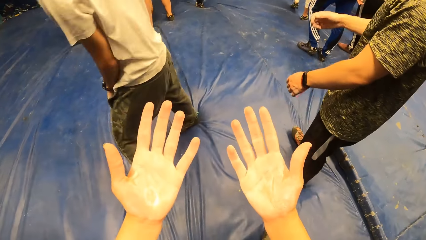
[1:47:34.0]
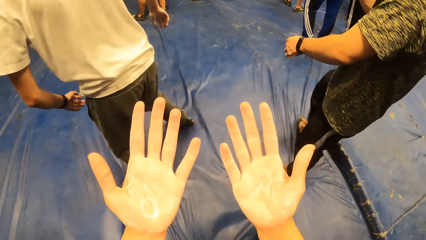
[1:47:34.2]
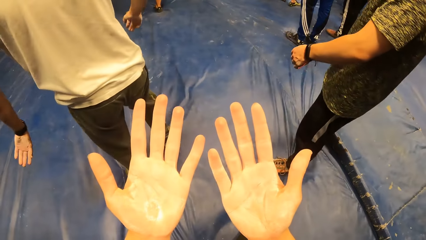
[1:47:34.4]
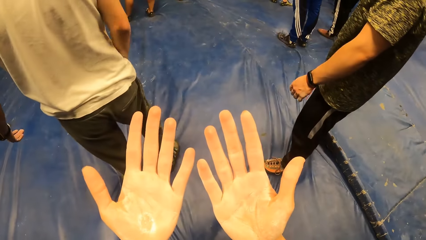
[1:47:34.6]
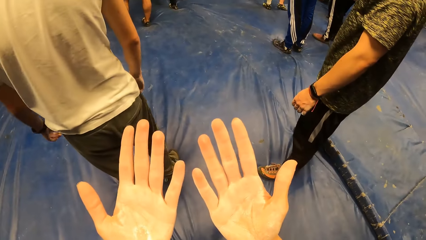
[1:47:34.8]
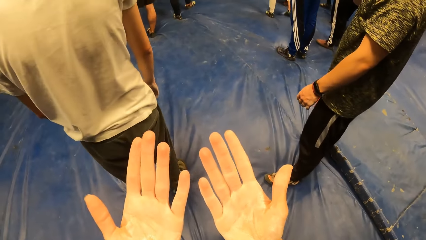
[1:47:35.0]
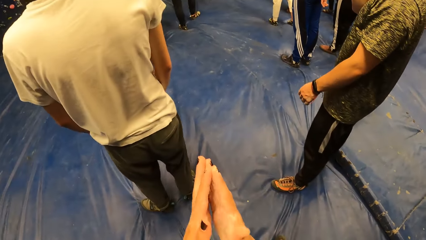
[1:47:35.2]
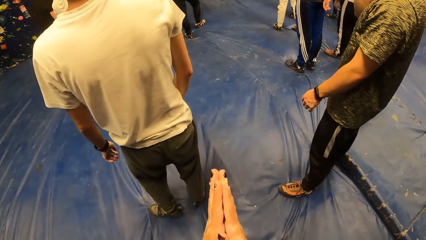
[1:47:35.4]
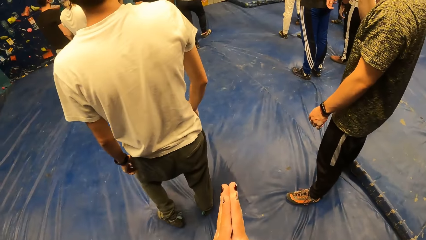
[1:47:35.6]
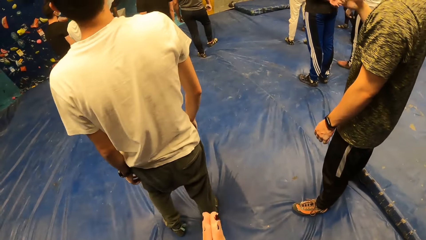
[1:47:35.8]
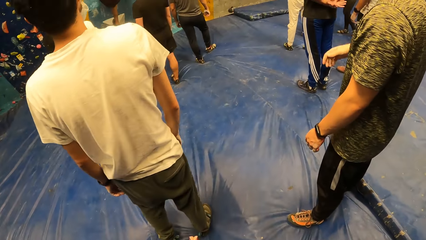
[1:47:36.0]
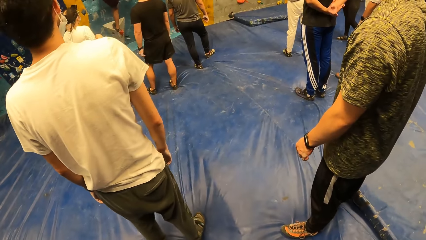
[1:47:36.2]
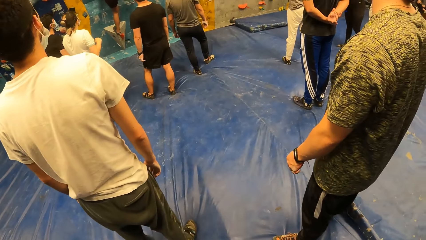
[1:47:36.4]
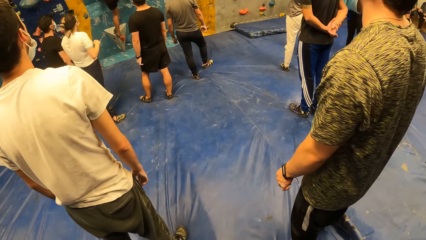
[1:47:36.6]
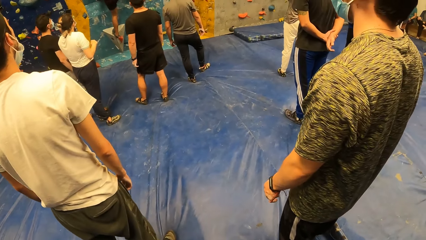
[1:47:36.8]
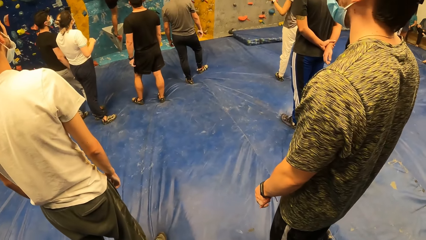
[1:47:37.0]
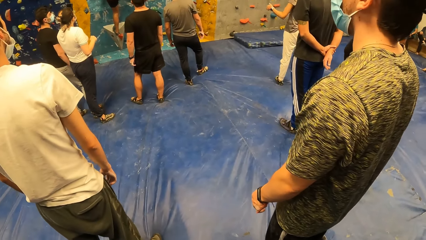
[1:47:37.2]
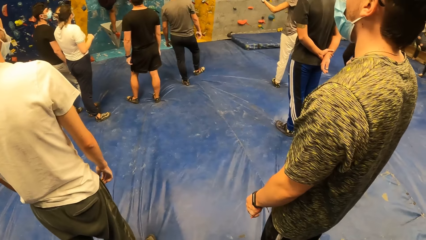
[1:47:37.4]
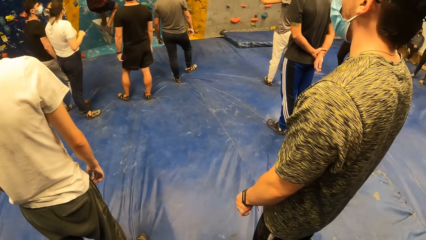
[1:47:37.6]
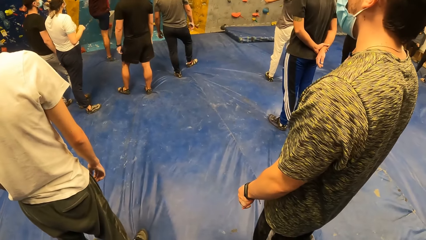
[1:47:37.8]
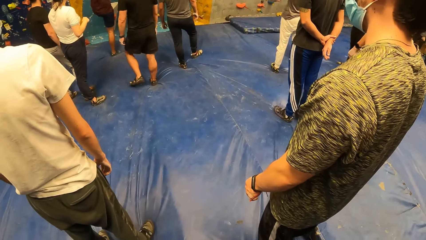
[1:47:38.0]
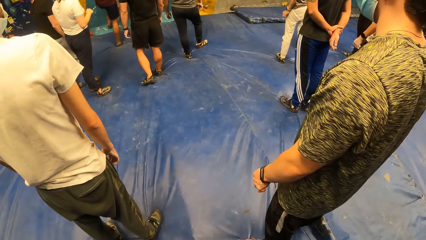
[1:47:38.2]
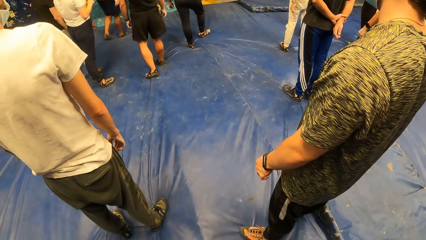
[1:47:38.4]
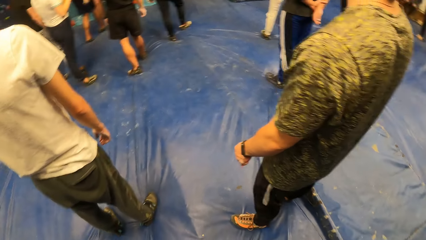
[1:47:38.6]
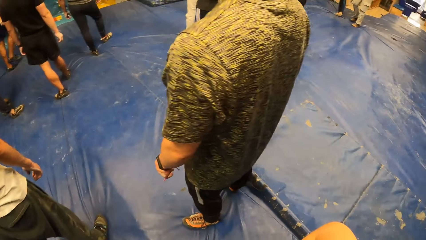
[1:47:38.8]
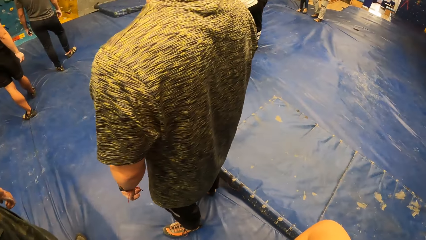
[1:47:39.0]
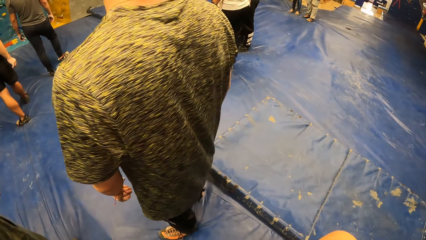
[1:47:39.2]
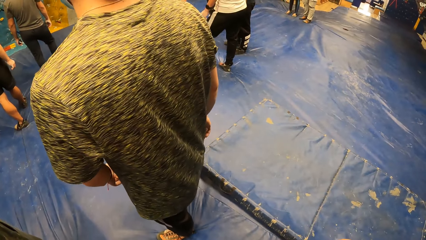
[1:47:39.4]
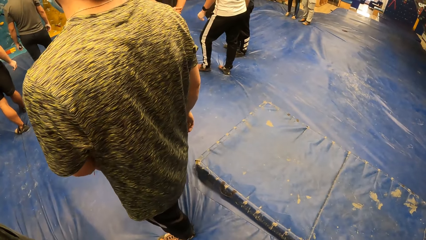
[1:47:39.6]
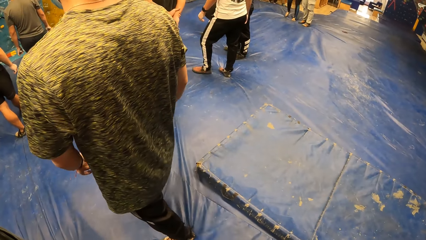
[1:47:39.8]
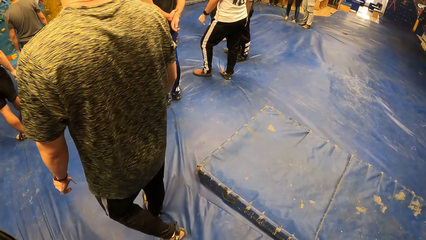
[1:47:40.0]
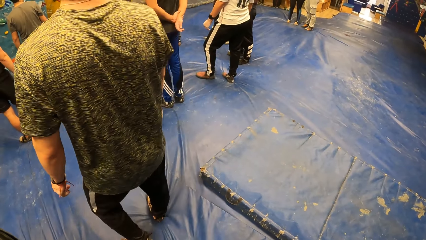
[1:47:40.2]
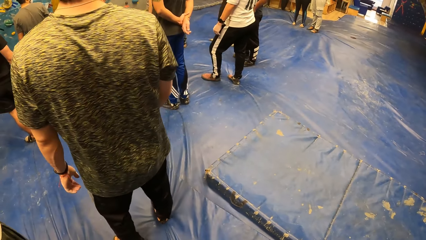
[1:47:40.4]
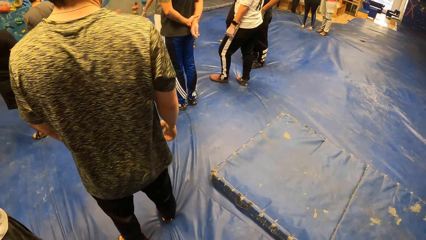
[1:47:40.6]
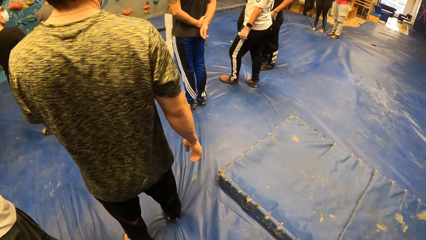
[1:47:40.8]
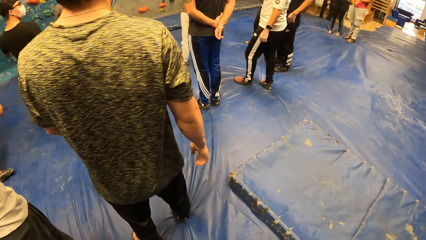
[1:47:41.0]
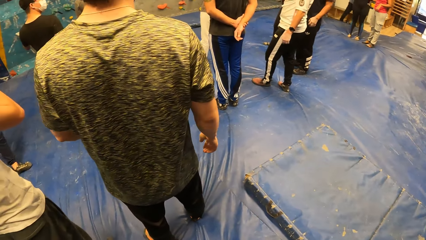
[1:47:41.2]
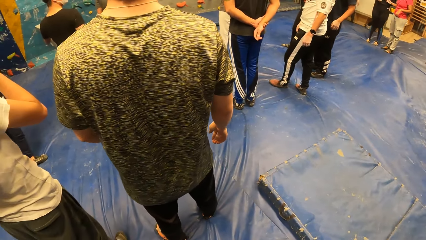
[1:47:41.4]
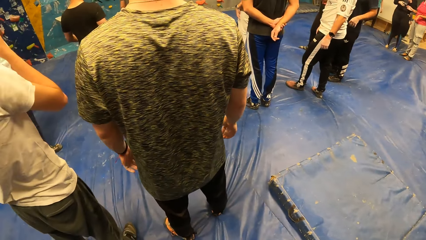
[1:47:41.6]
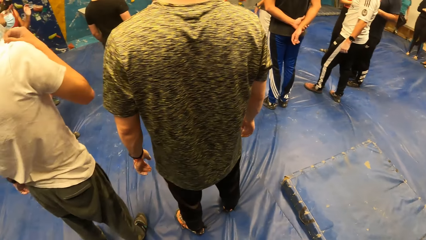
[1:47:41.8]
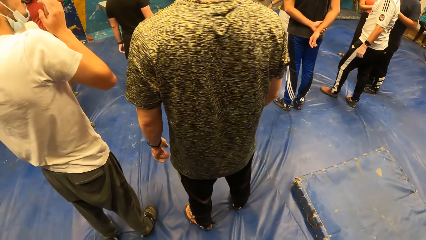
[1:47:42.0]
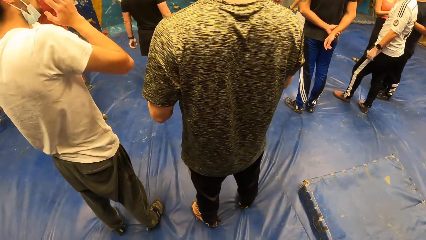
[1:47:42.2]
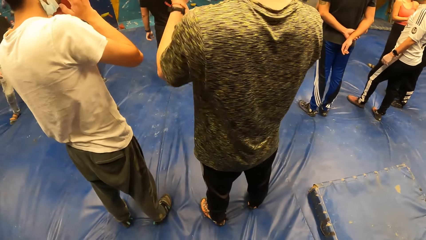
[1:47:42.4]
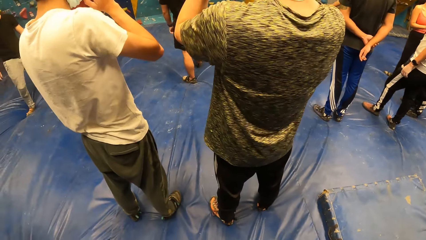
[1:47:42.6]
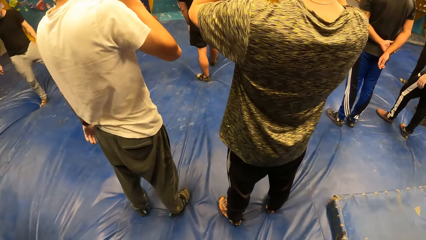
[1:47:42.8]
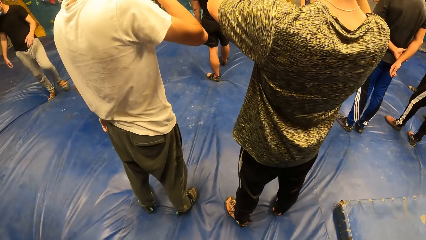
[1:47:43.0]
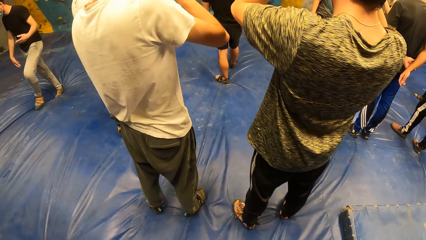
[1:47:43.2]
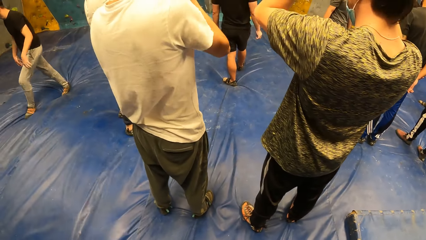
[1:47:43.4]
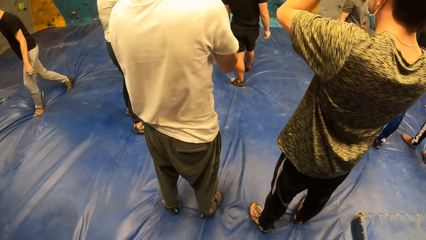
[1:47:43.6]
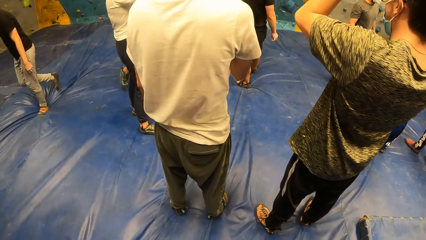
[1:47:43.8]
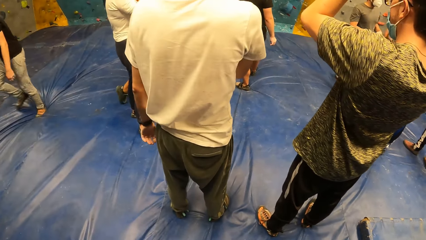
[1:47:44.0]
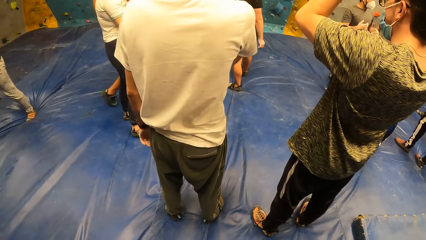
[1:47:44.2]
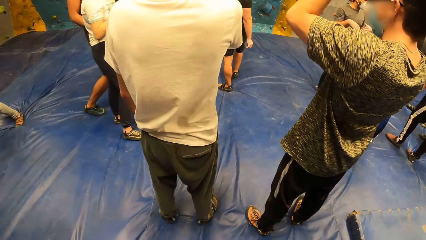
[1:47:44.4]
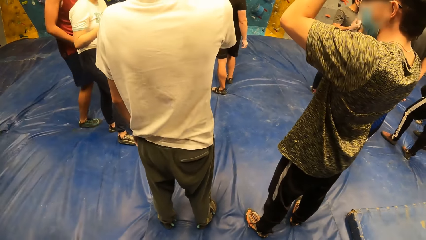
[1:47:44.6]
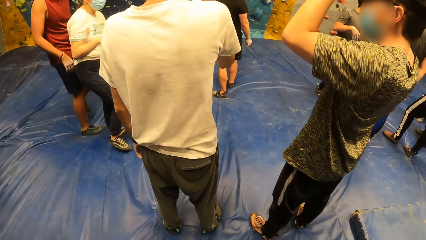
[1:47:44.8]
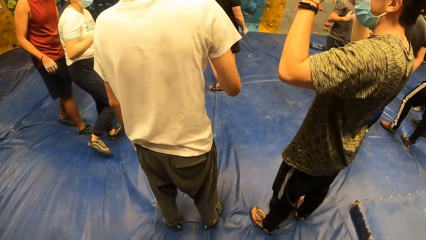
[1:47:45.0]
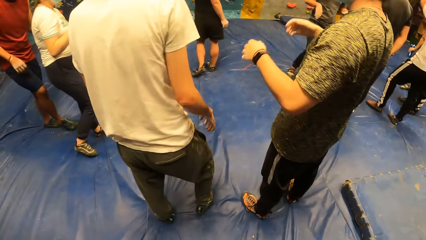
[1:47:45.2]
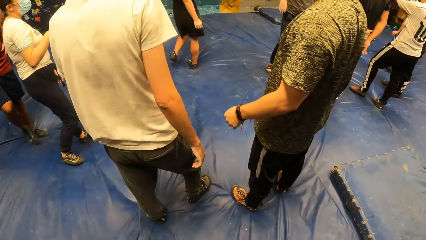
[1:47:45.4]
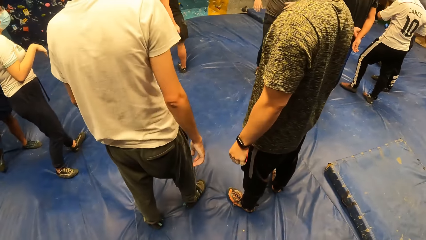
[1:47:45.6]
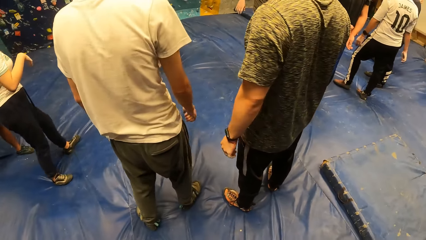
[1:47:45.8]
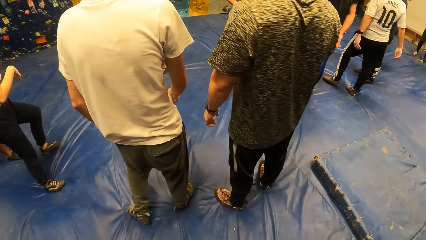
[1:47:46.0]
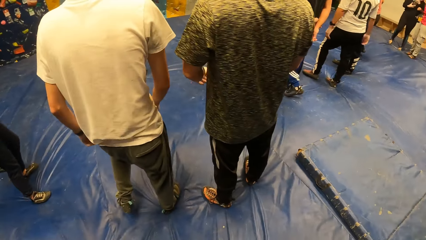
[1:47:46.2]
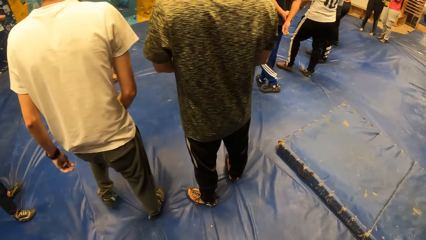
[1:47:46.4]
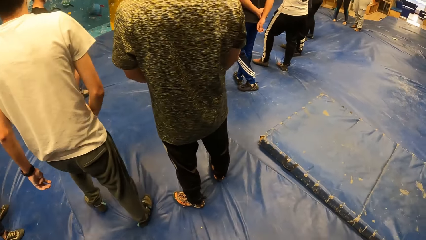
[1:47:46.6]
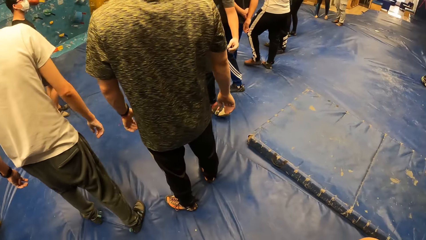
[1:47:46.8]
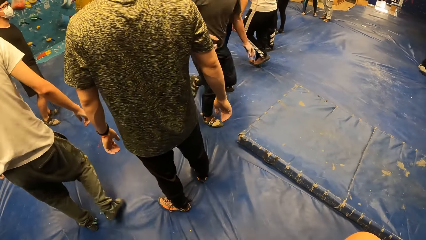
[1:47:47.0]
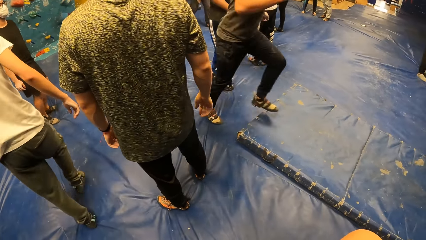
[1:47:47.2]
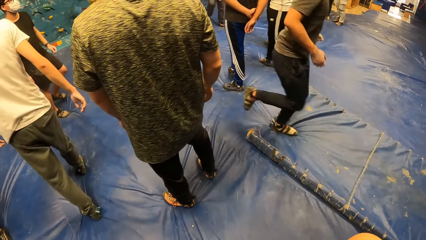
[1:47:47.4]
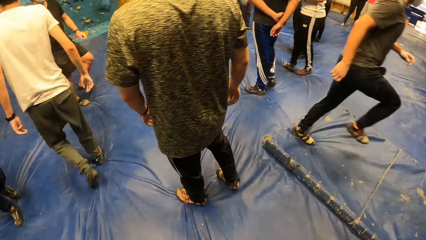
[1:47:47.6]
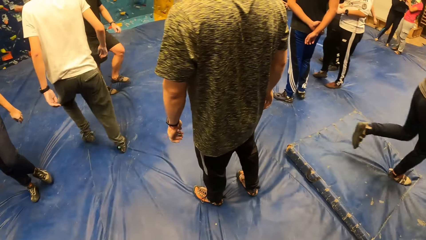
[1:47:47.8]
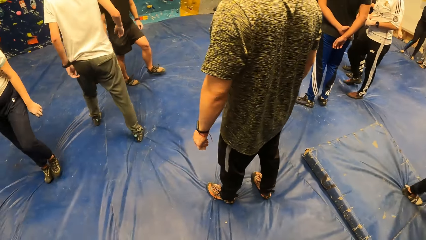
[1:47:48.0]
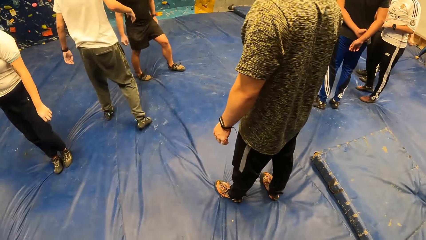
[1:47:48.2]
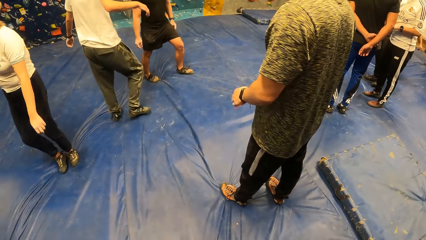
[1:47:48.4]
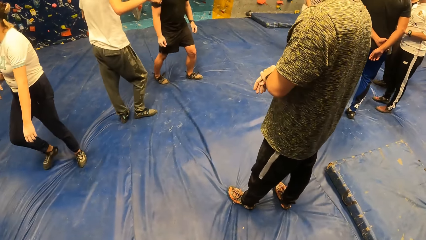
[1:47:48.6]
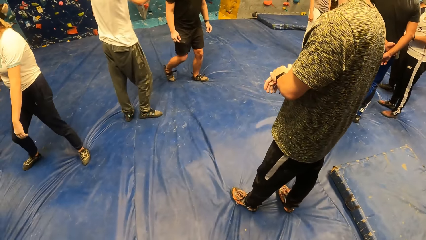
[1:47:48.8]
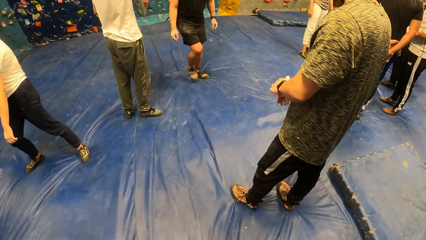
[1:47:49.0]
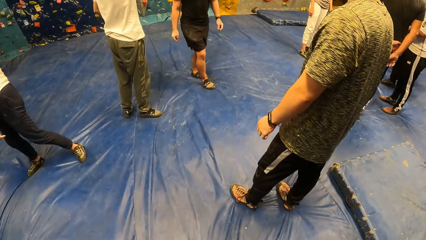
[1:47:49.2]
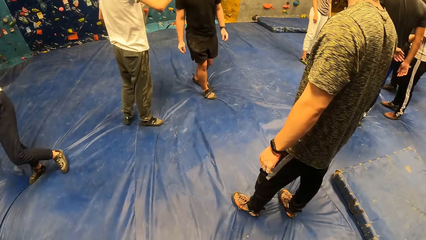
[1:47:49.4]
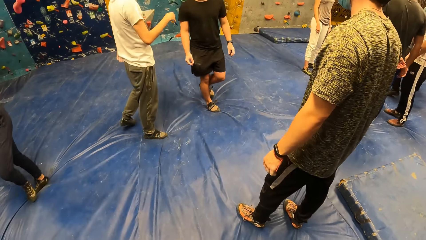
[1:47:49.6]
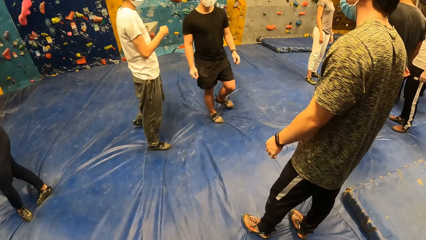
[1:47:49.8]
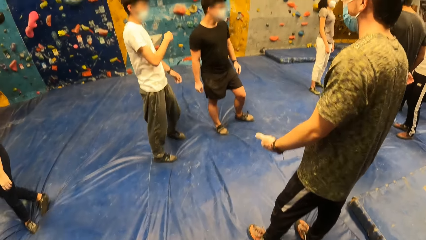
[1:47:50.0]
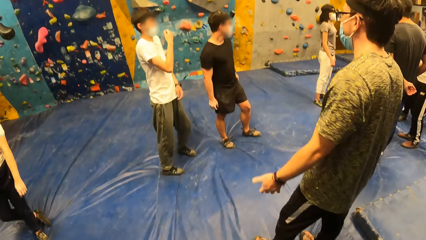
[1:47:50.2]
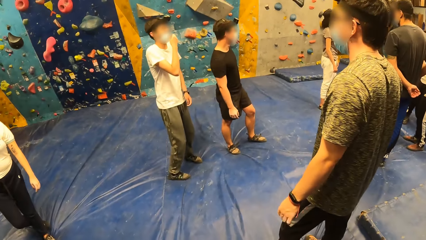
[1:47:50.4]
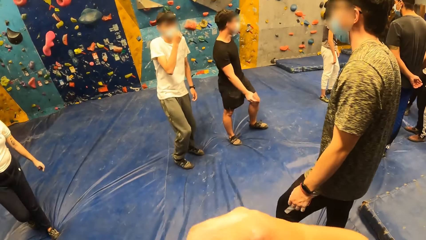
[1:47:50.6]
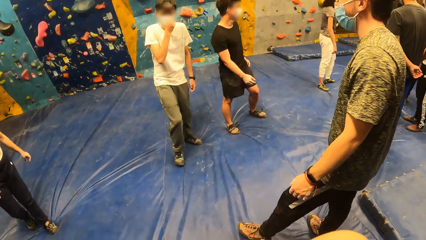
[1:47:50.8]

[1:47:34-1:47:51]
The camera wearer looks around. A man steps forward. The camera wearer looks around. The man moves the hands. The camera wearer looks around.
